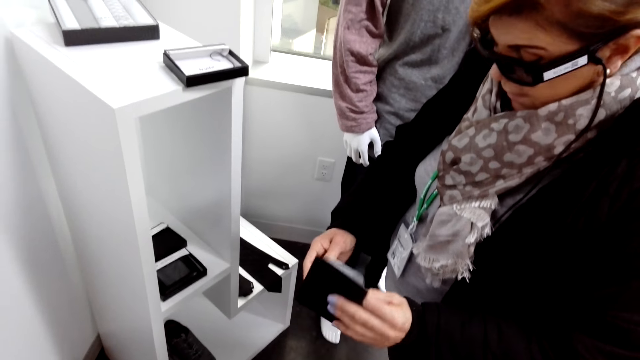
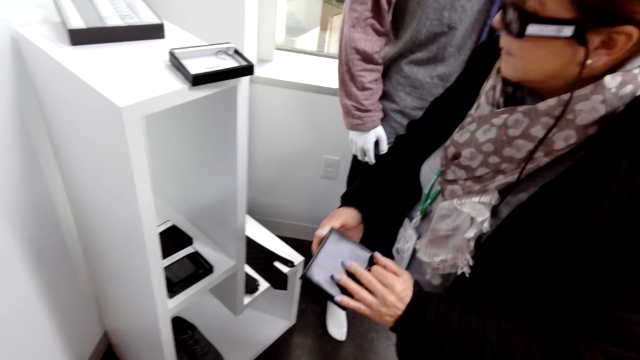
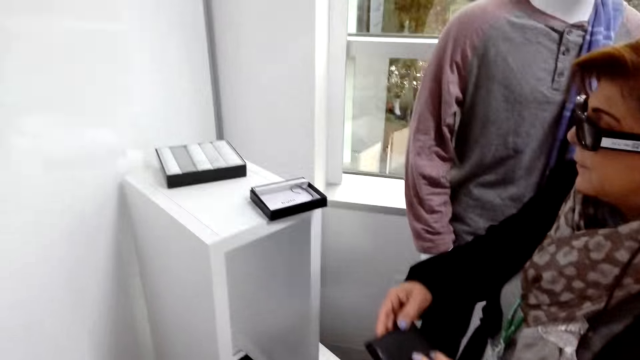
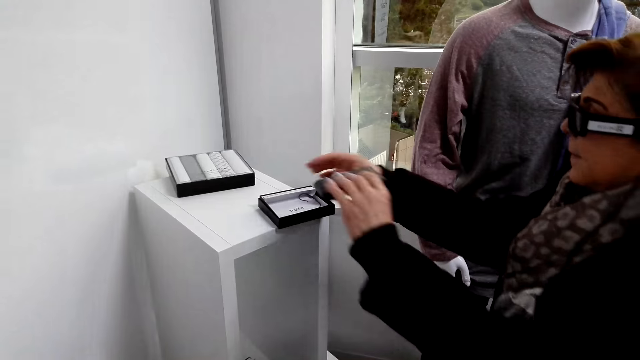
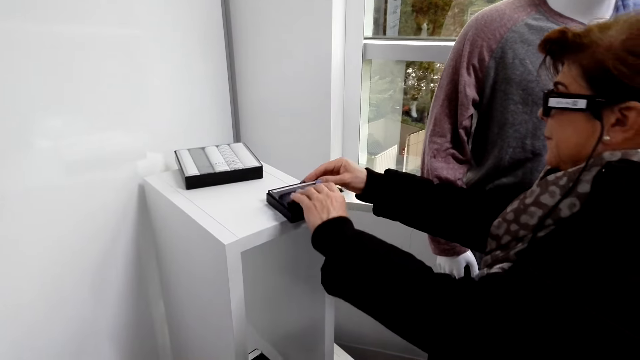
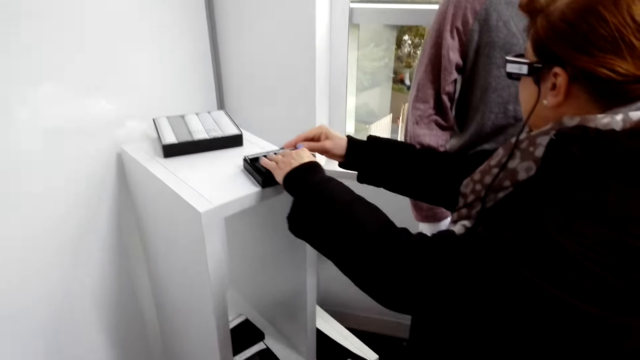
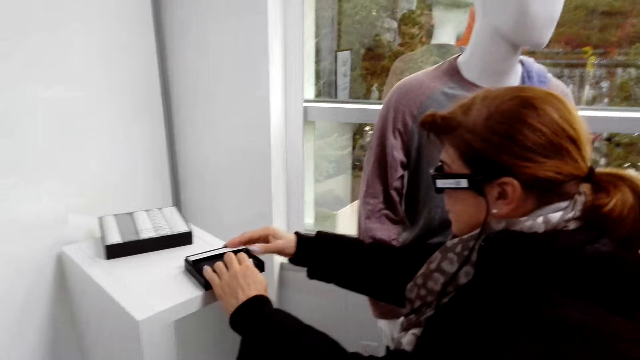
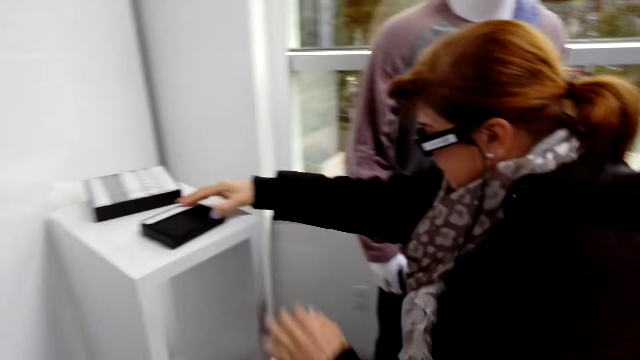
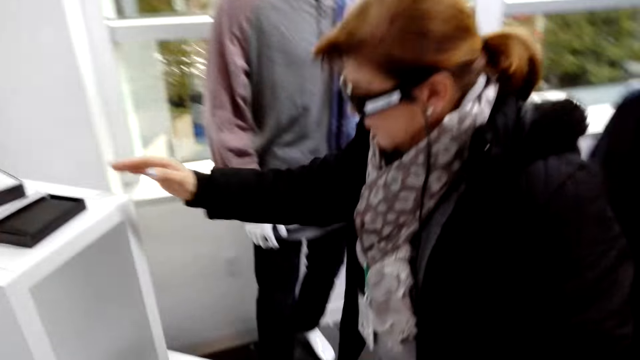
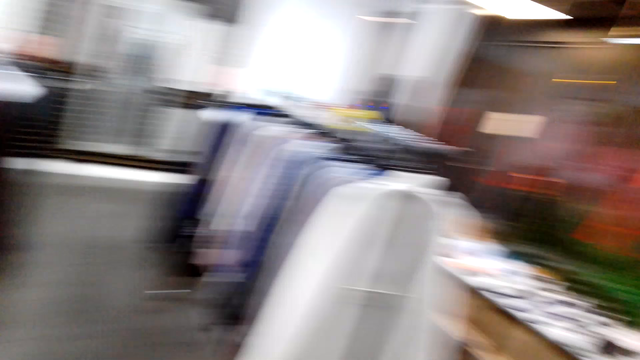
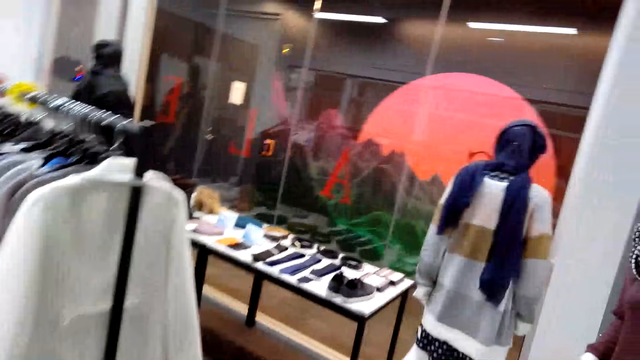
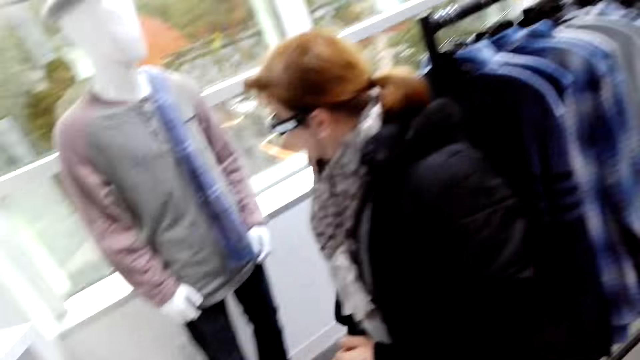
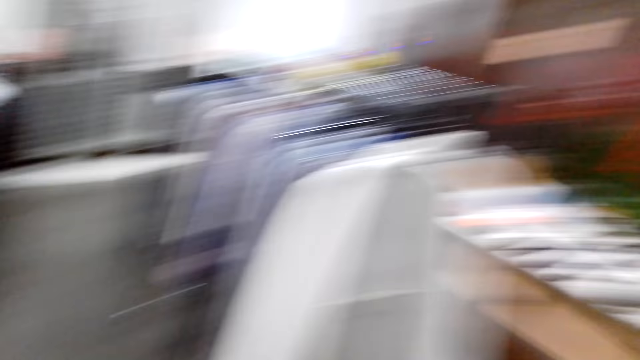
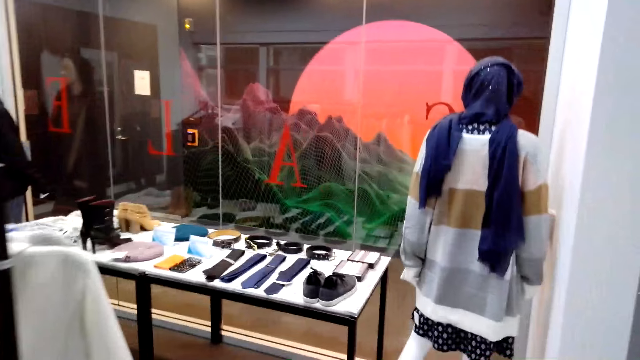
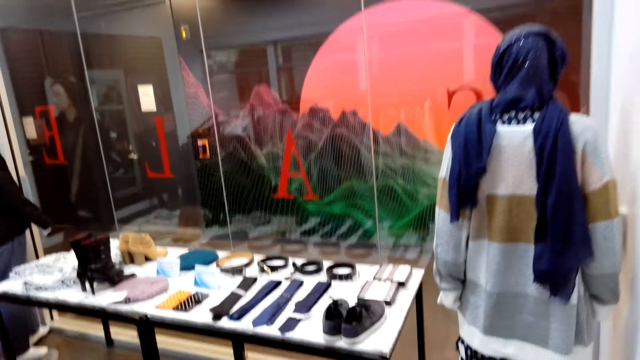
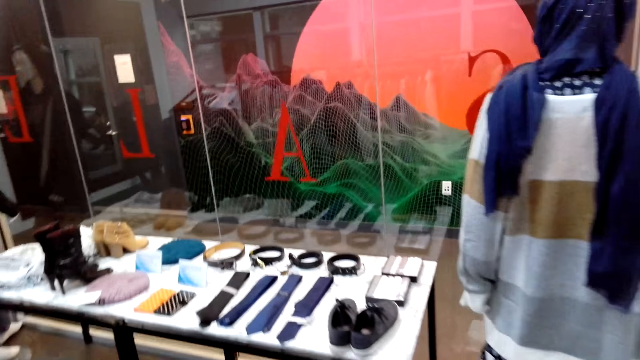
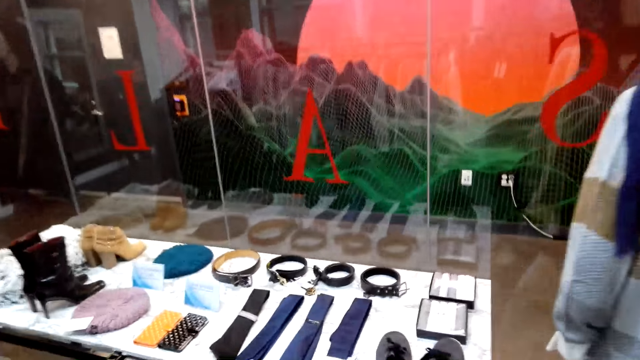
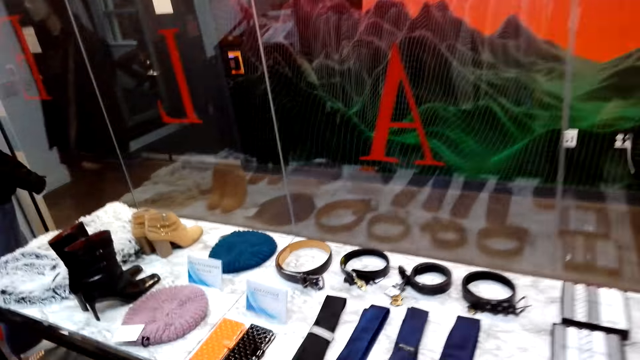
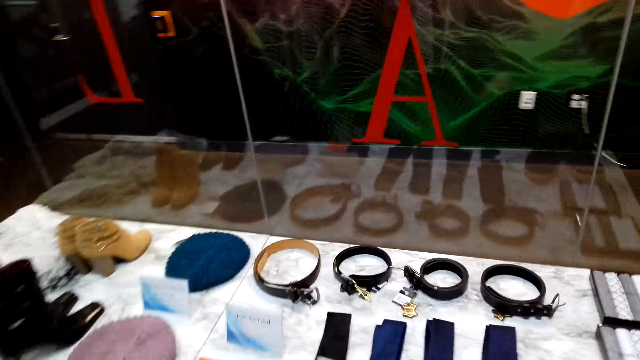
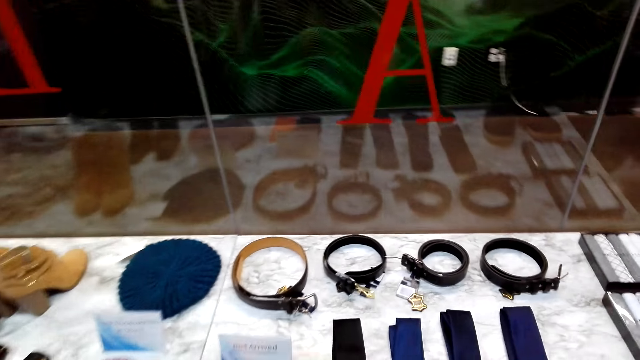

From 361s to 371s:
A person puts a wallet in the box. The camera wearer looks around. They walk in a shop.

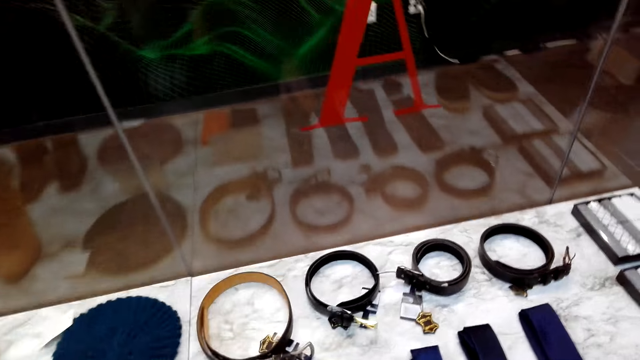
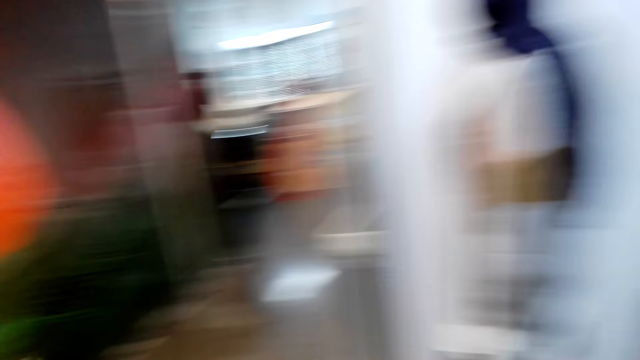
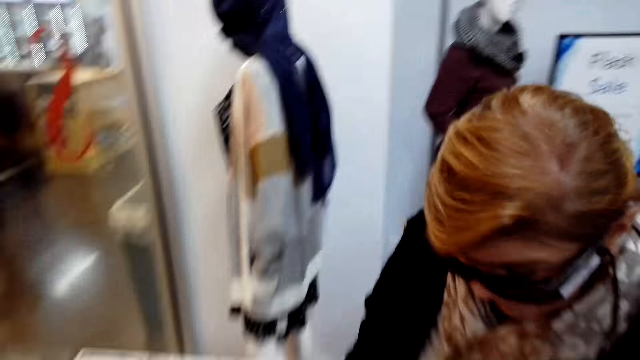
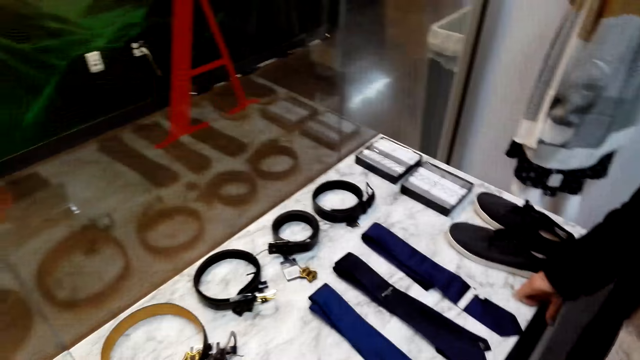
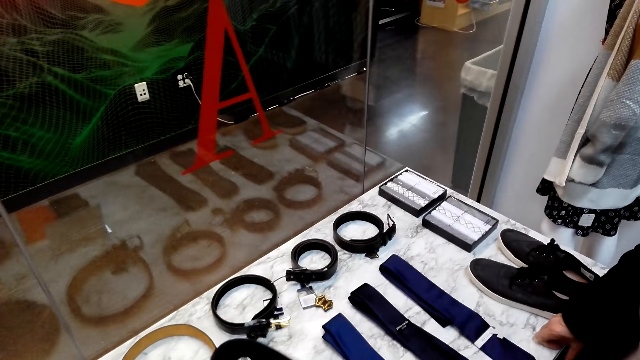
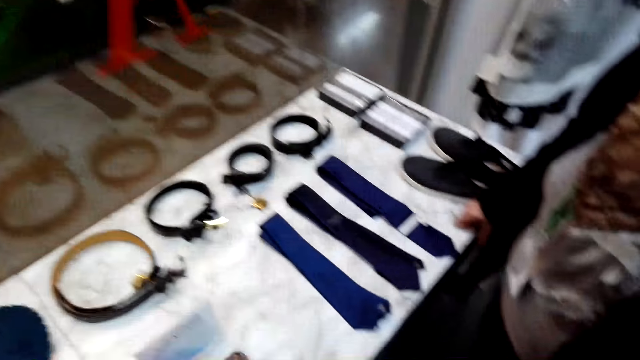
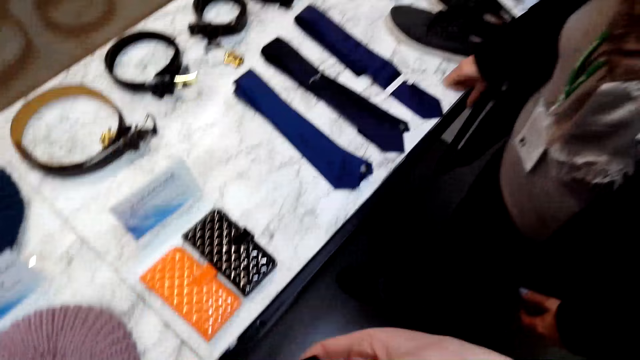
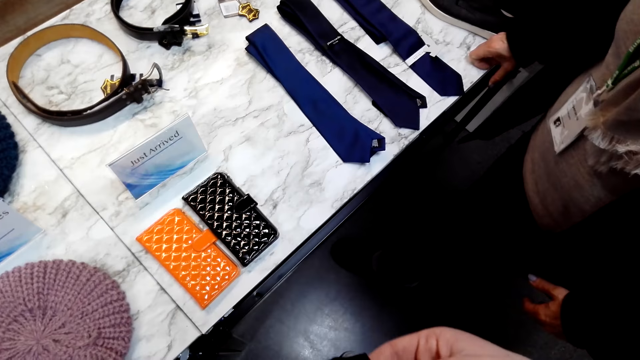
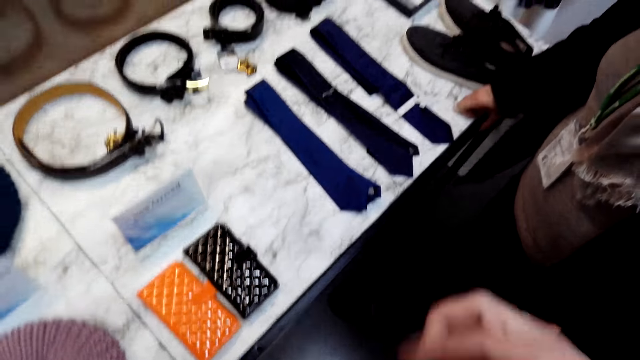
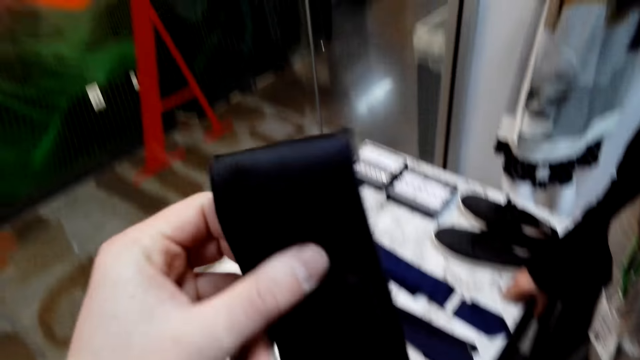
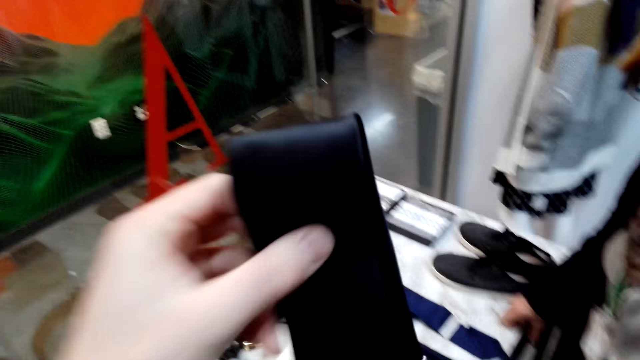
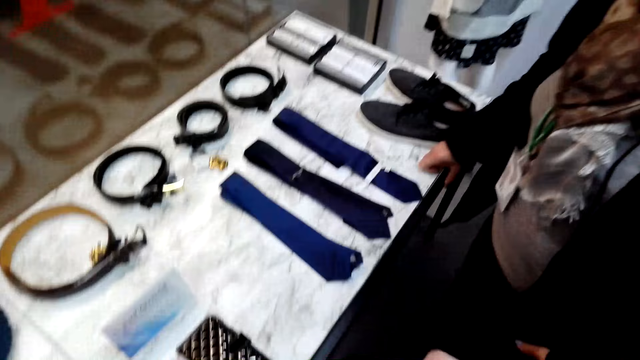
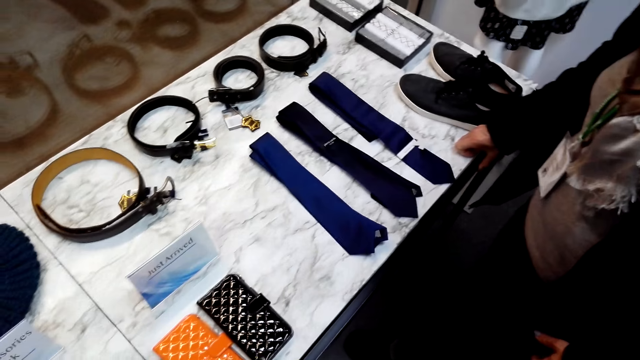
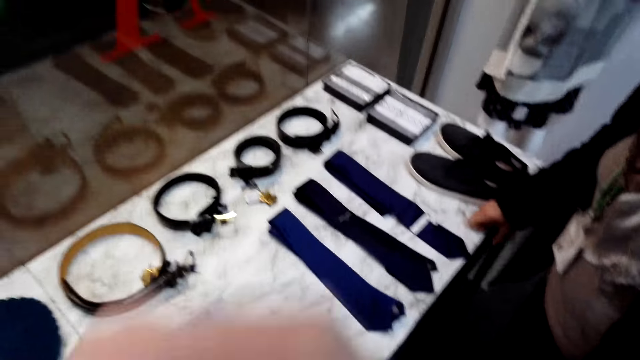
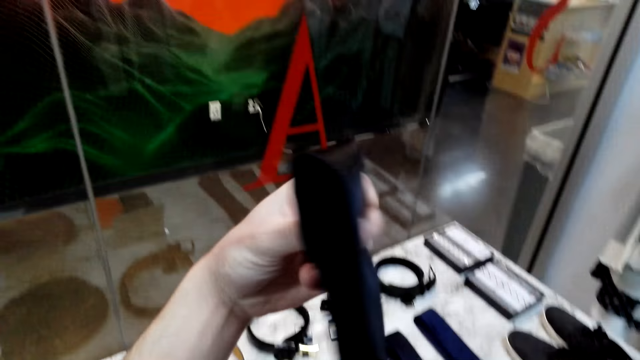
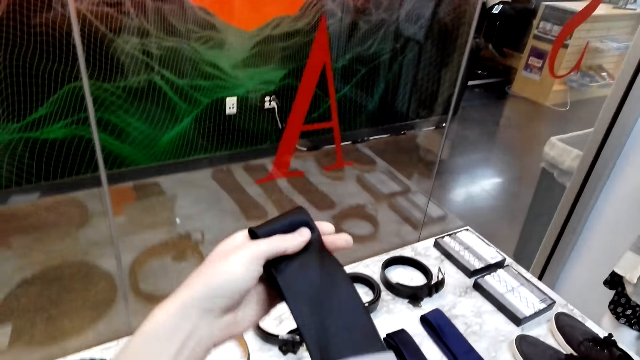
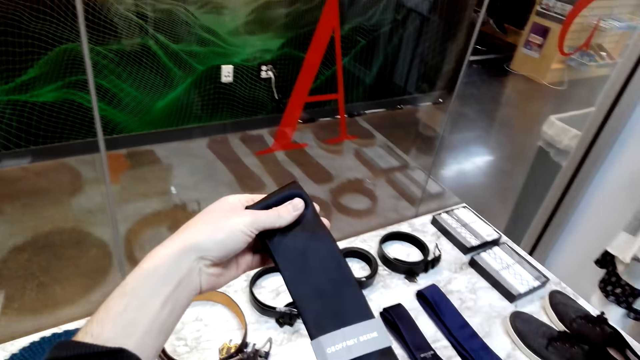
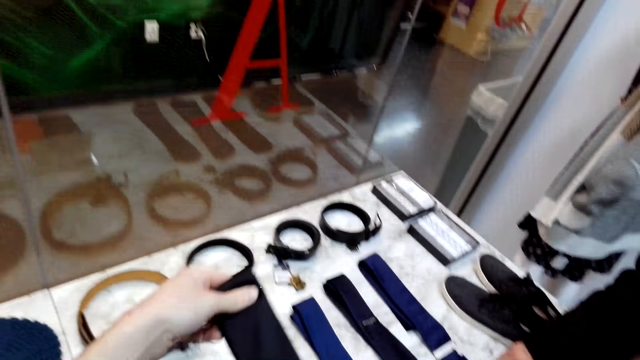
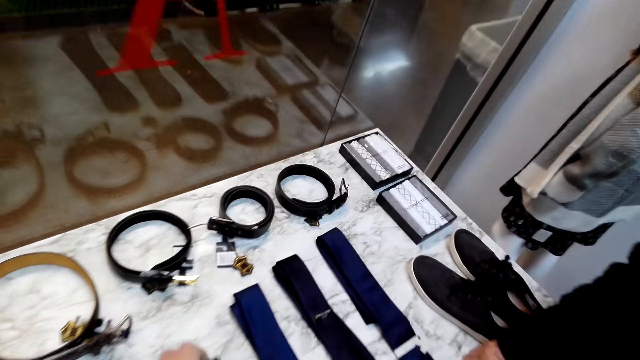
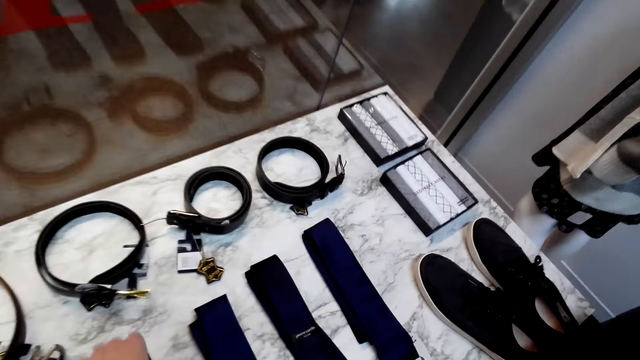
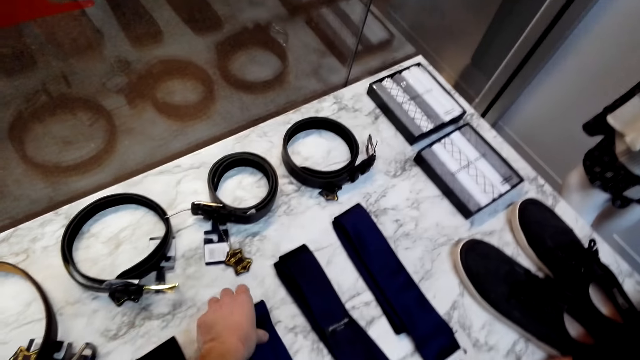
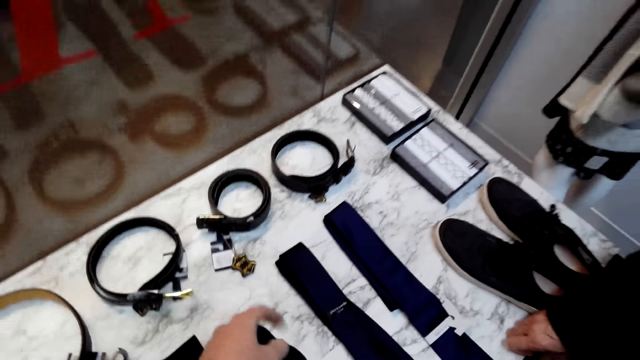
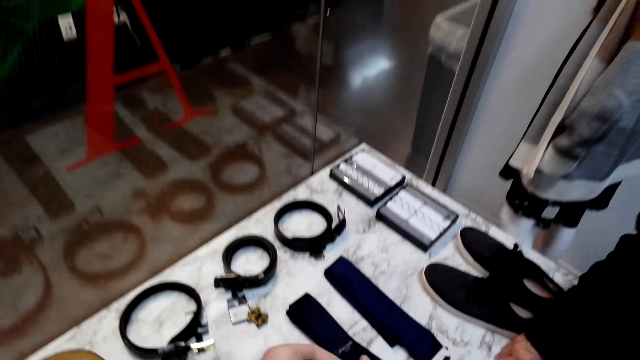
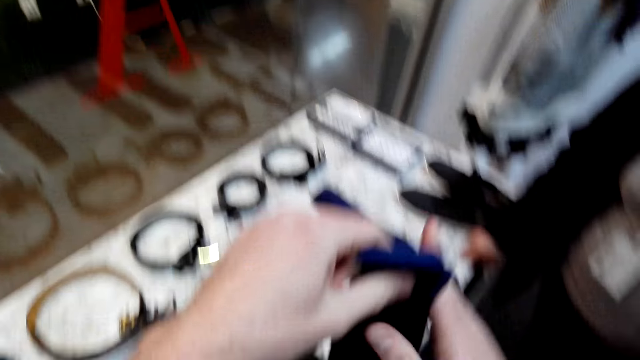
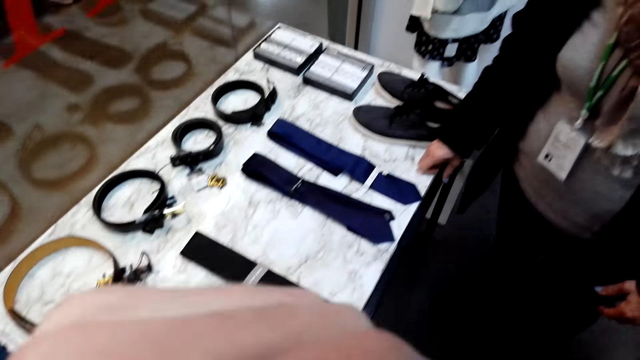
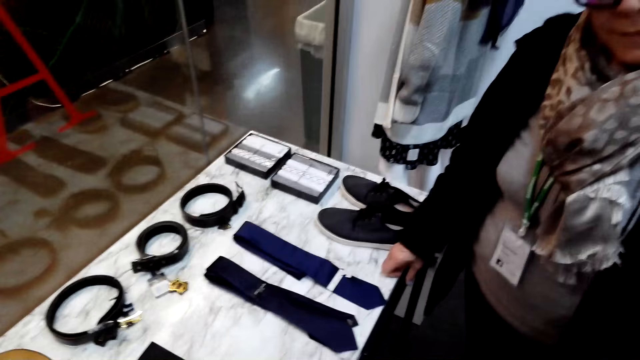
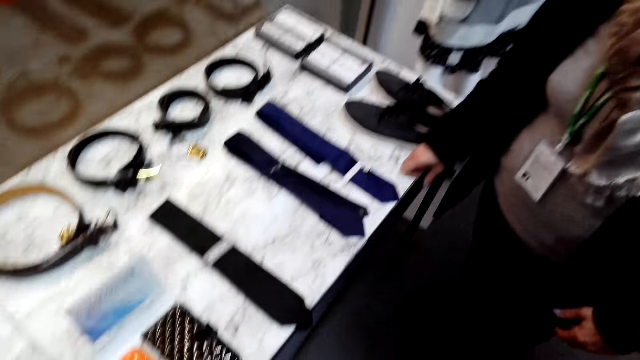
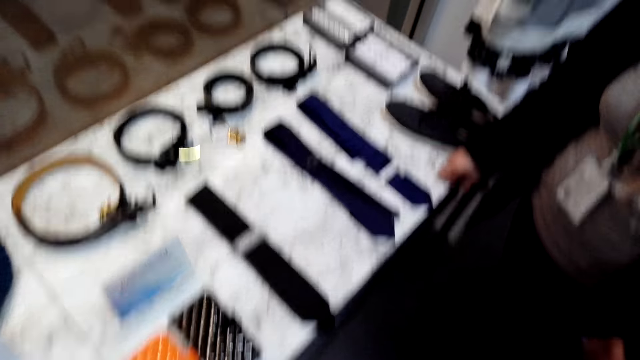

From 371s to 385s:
The camera wearer holds a tie. They pick the tie on a display. They straighten the tie. They put the tie on the table. They pick up a tie from the table. They straighten the tie.
